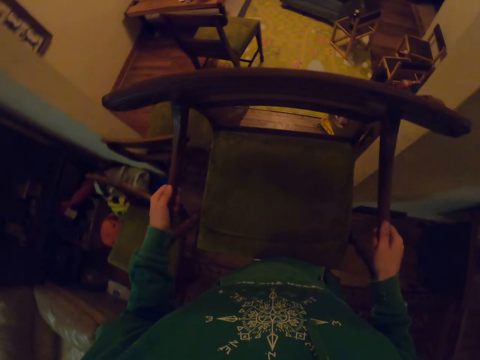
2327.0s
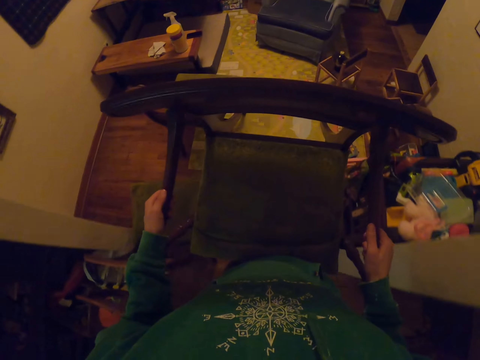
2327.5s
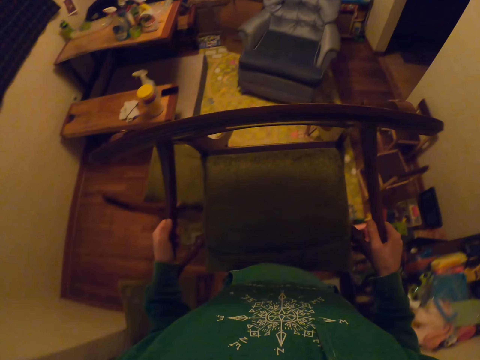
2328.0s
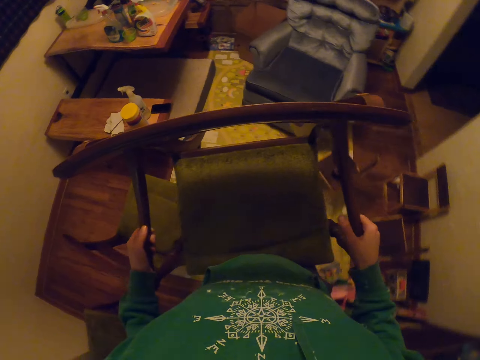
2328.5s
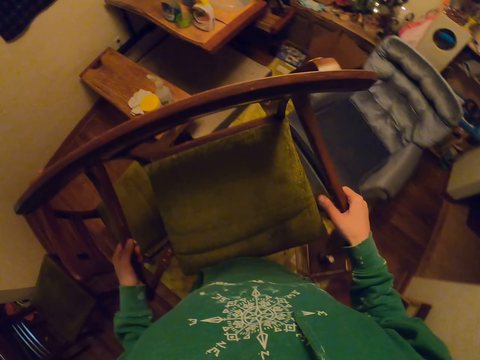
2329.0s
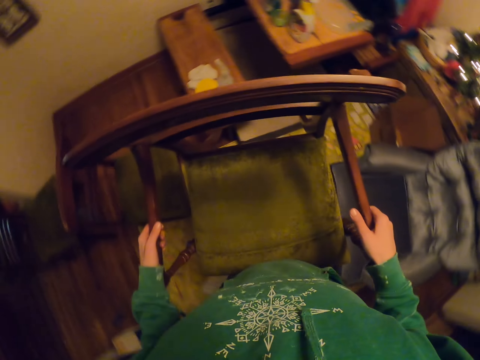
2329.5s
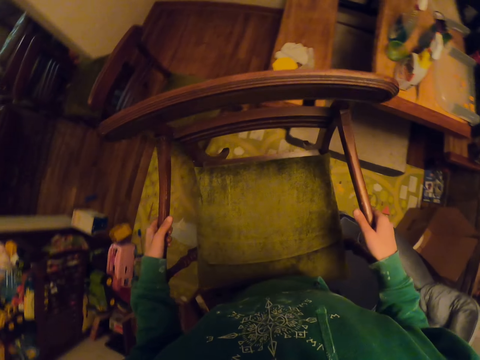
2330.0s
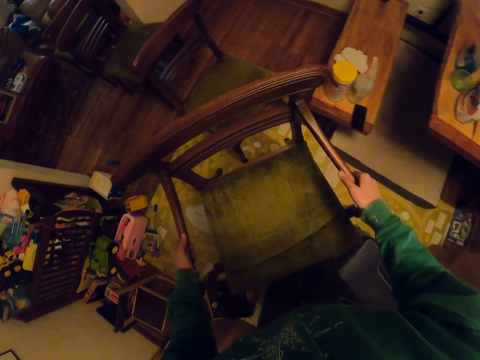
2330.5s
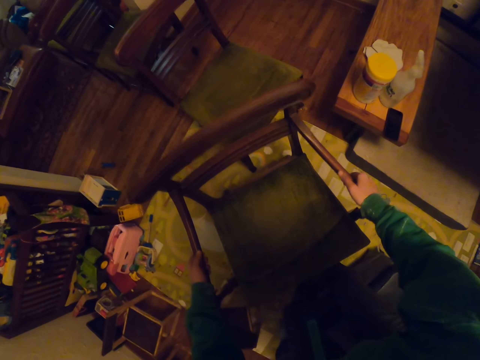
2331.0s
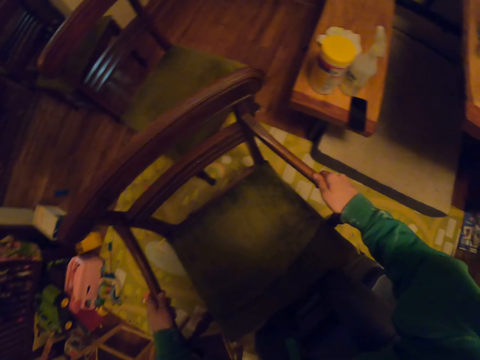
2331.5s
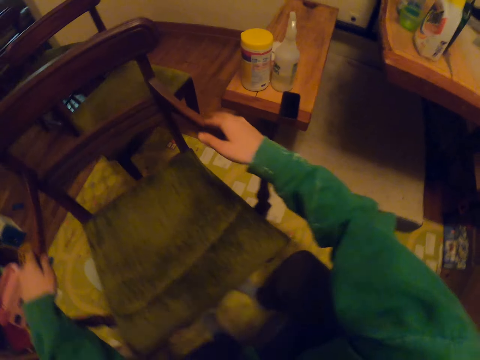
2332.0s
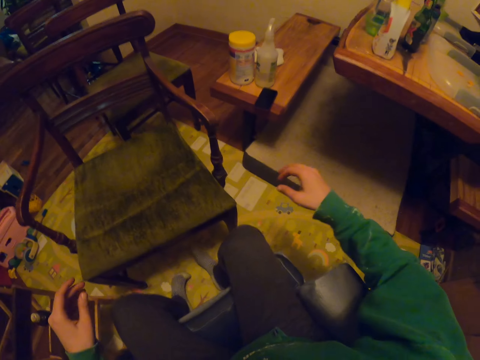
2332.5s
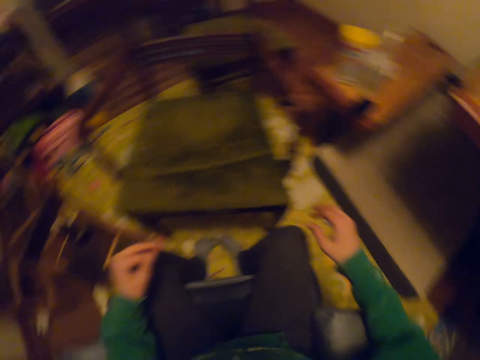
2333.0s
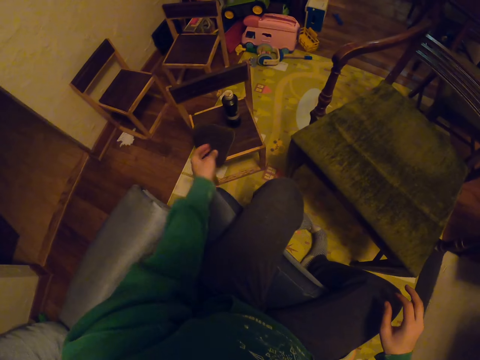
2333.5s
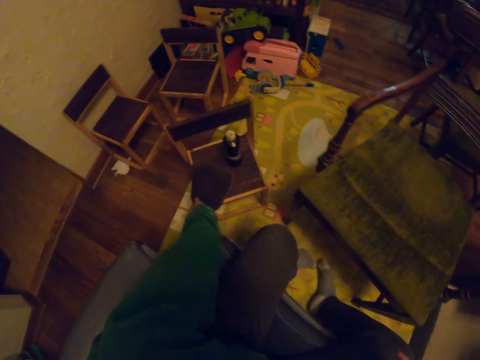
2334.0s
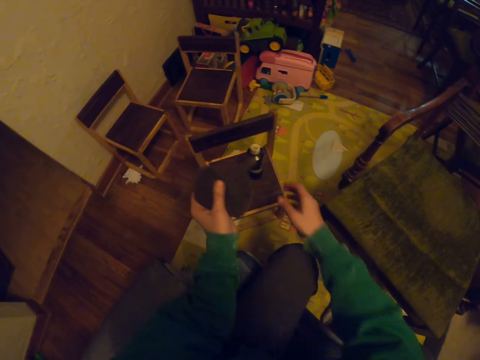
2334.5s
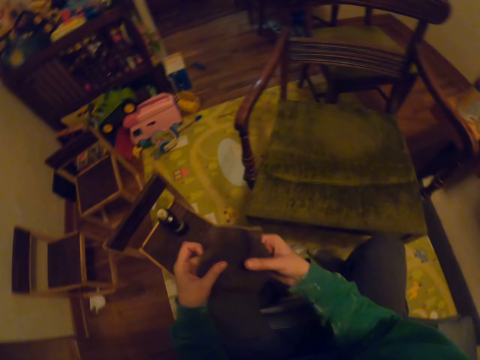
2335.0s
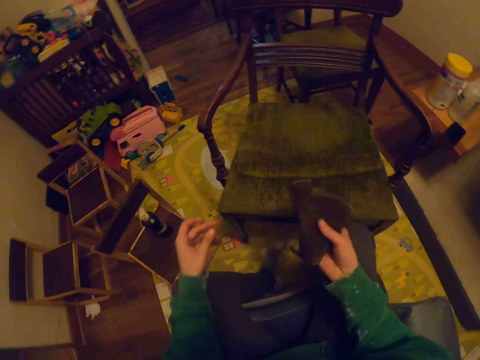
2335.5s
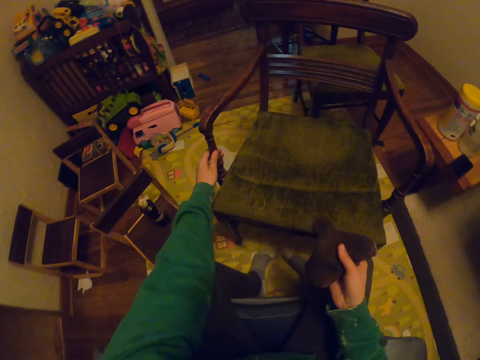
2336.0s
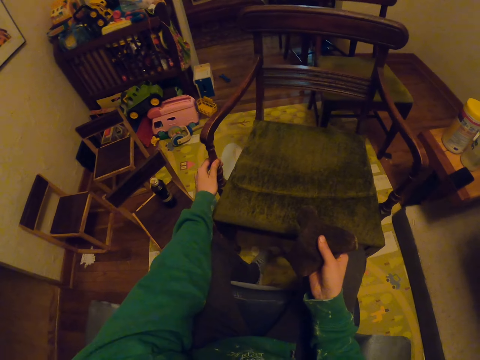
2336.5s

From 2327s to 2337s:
The camera wearer places the chair on the floor. They sit on a chair. They pick up the small towel. They pass the small towel to the right hand.

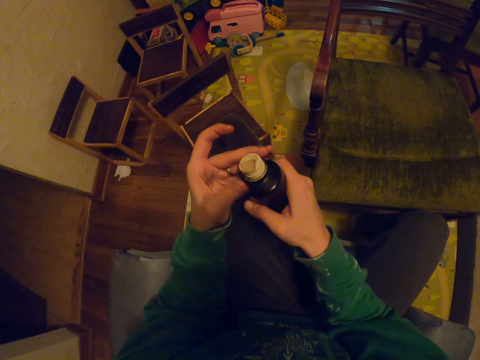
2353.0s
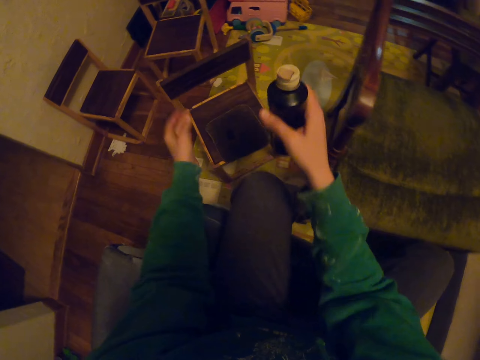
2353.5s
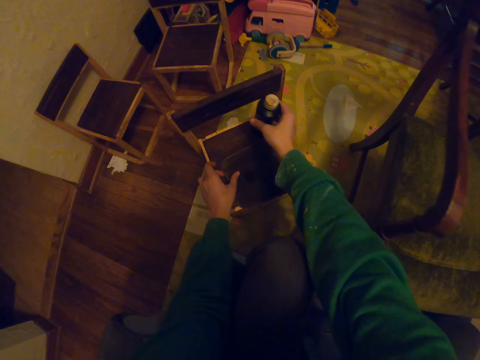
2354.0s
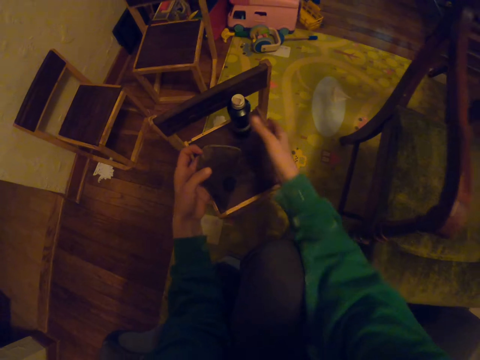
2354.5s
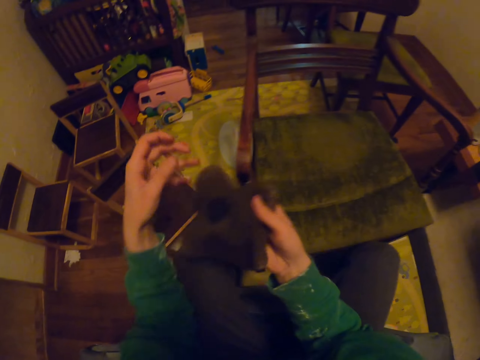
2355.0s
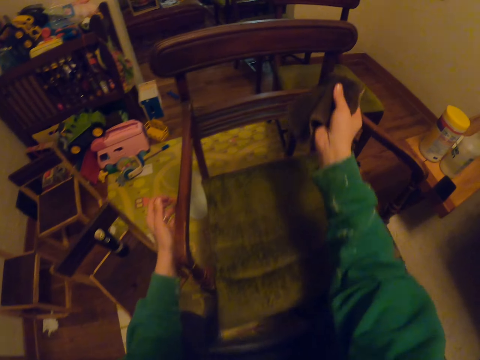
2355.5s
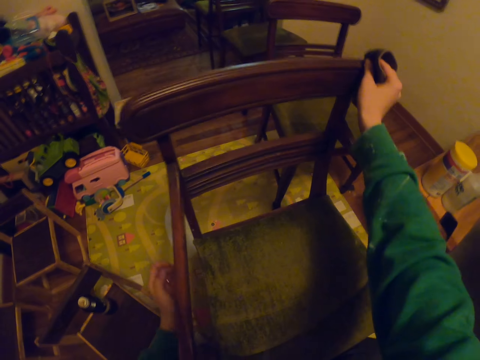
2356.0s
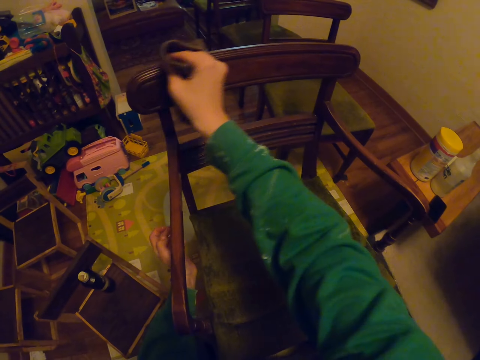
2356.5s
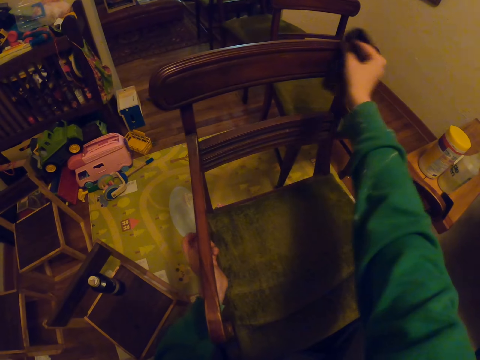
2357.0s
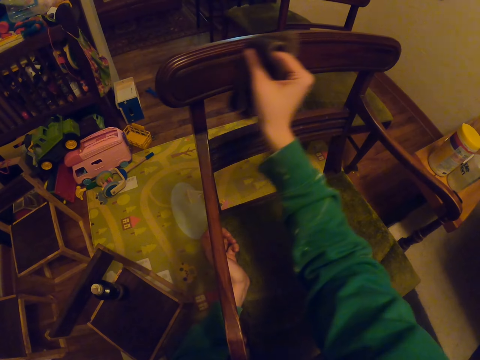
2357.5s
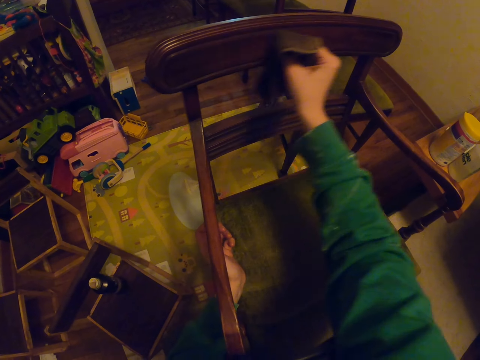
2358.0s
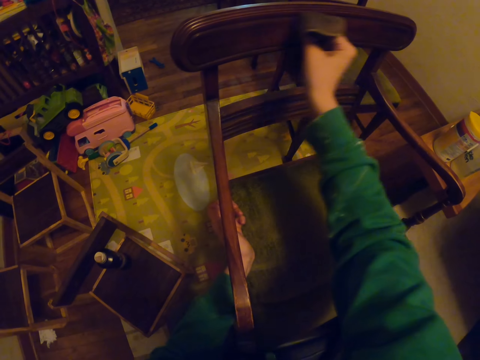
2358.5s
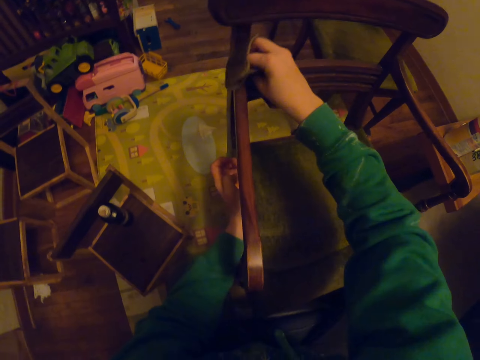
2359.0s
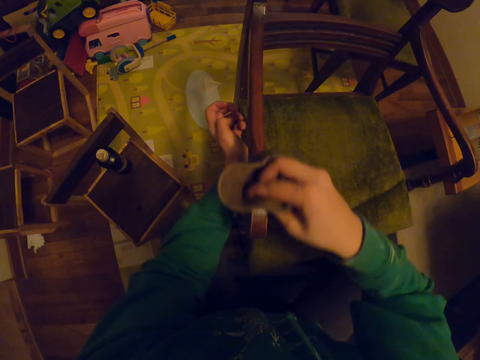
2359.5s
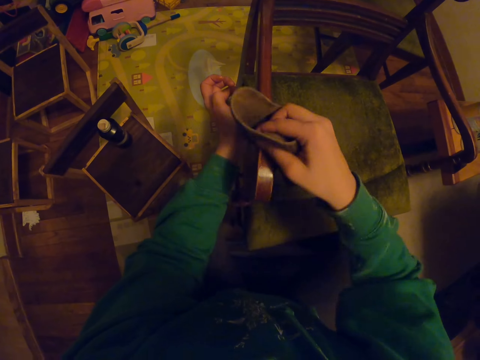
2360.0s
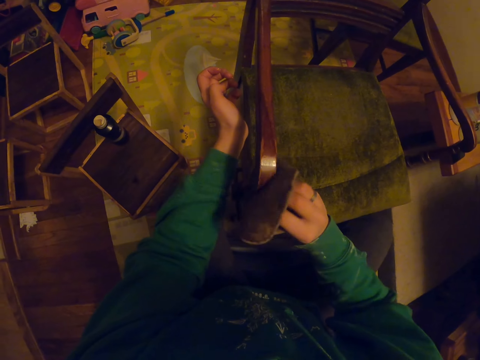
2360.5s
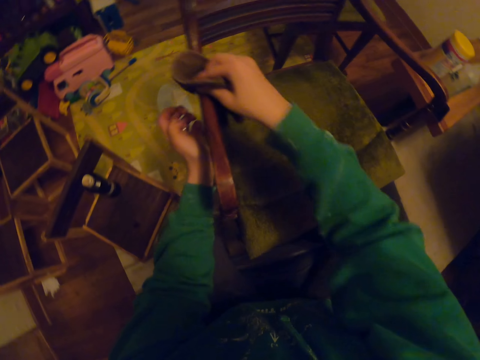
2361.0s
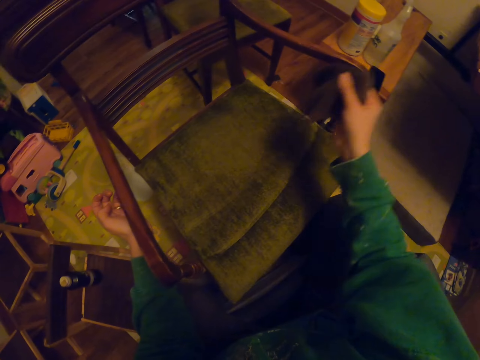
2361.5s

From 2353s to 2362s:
The camera wearer places the bottle on the chair. They pick up the small towel. They wipe the chair.

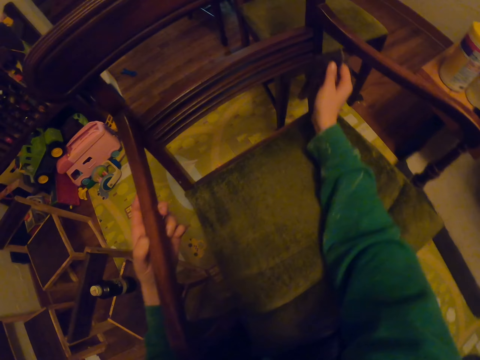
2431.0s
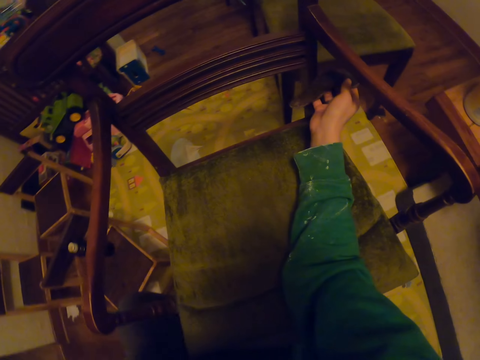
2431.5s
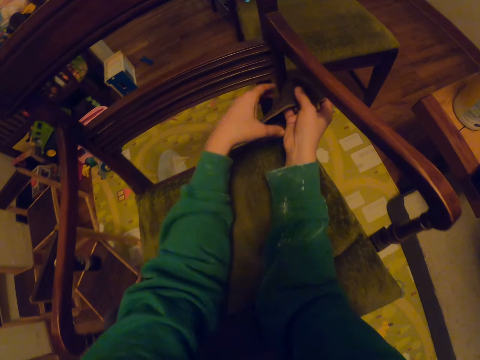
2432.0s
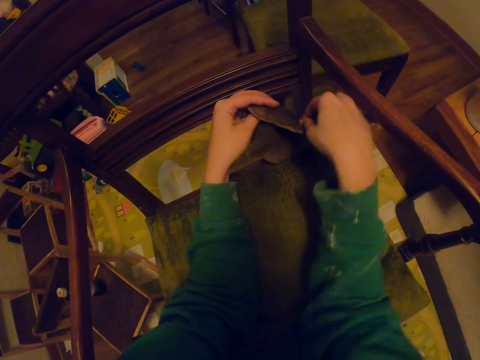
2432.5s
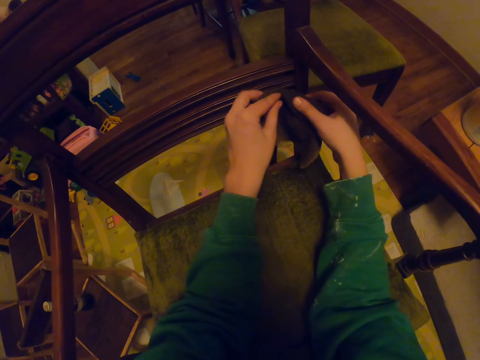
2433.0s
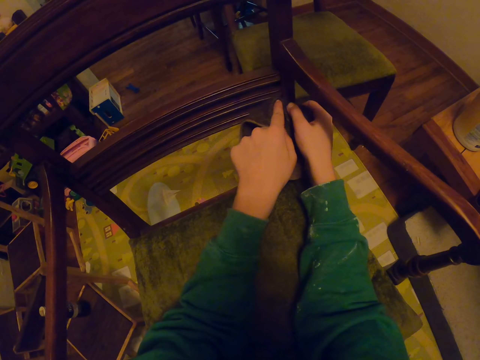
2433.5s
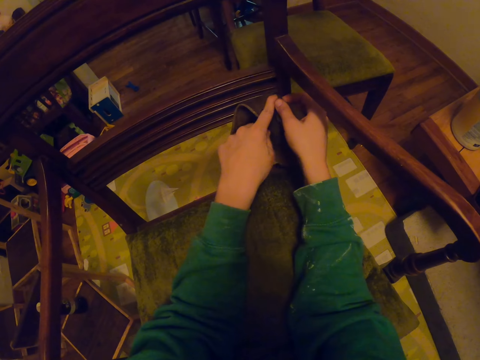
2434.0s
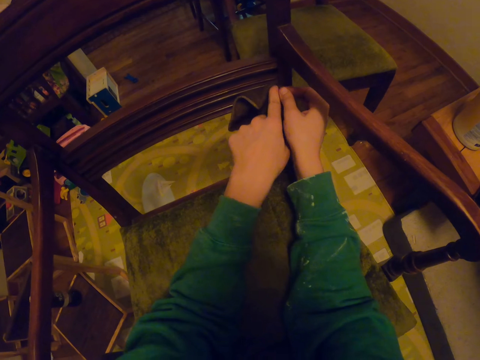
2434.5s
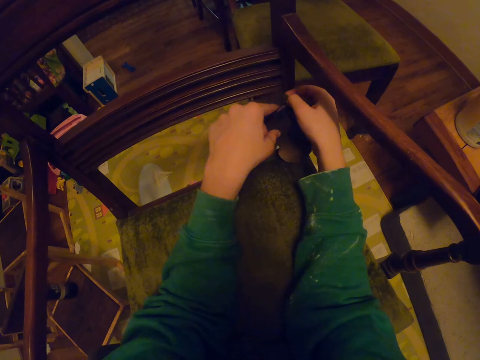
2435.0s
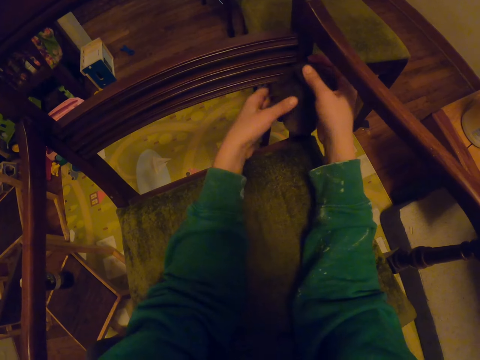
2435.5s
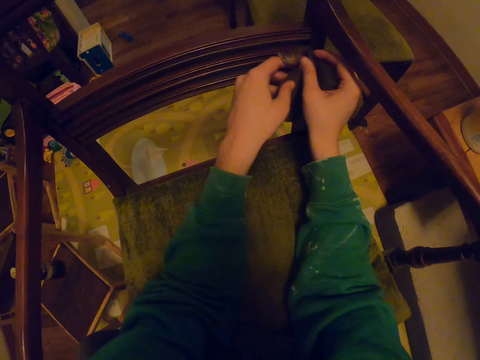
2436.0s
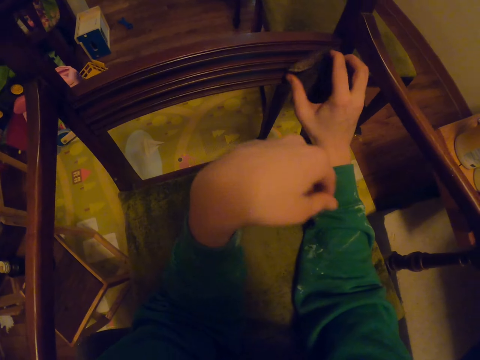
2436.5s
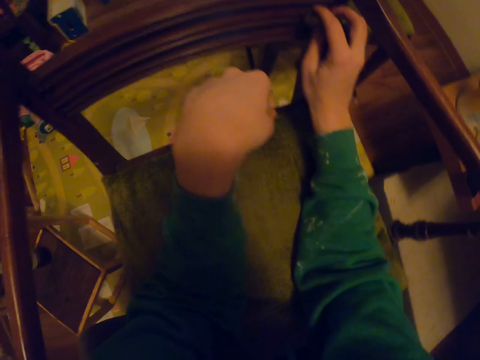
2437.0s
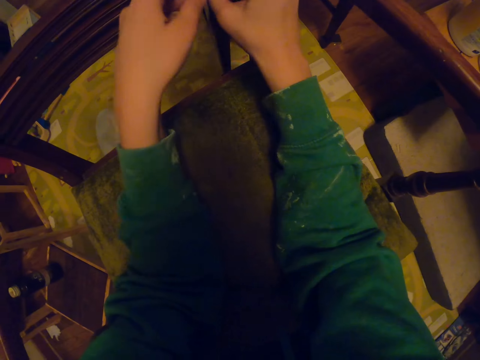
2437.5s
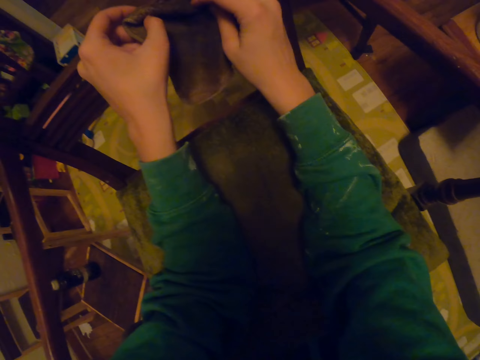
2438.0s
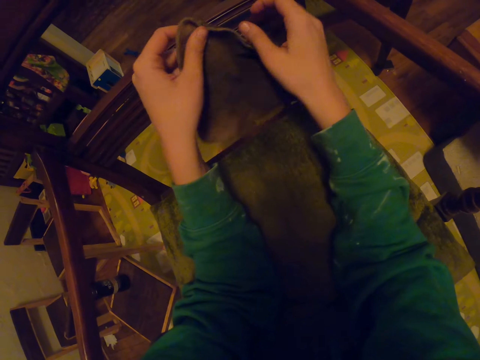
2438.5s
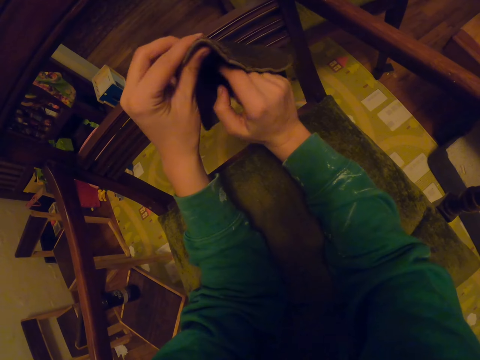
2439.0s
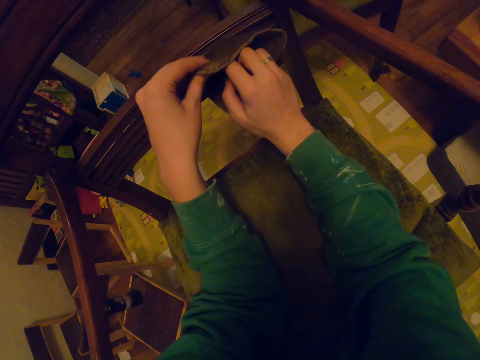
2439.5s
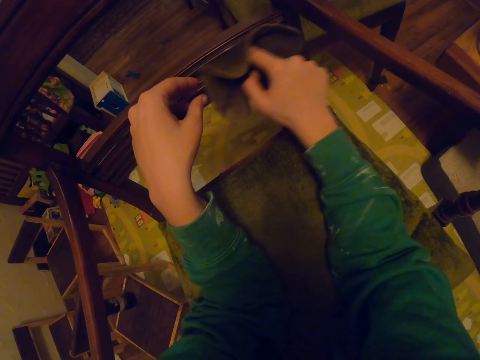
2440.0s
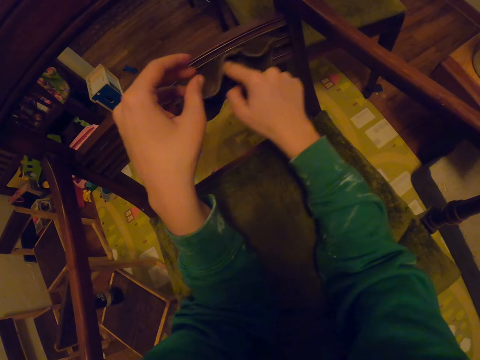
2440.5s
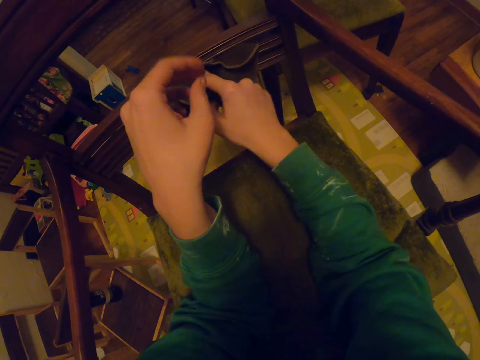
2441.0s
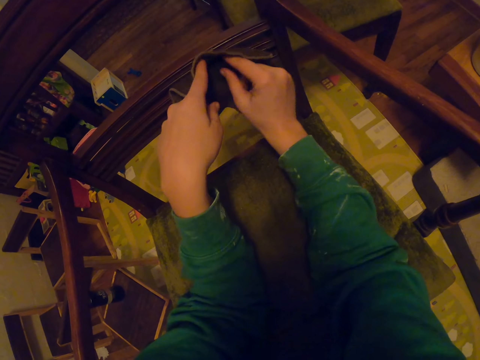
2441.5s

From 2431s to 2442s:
The camera wearer stretches the towel. They wipe the chair. They stretch the towel. They wipe the chair.
